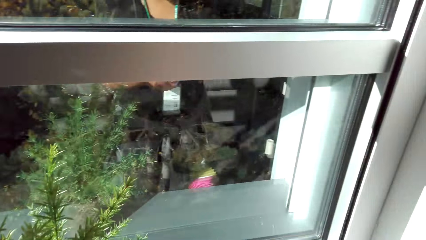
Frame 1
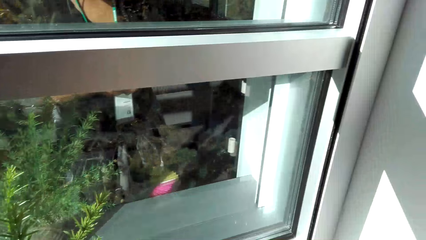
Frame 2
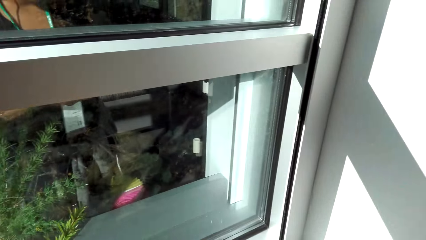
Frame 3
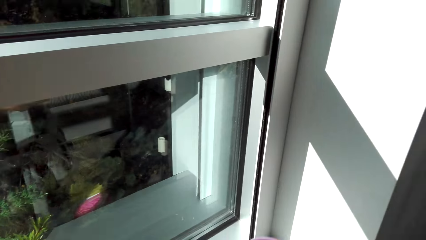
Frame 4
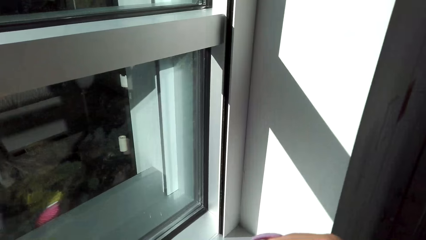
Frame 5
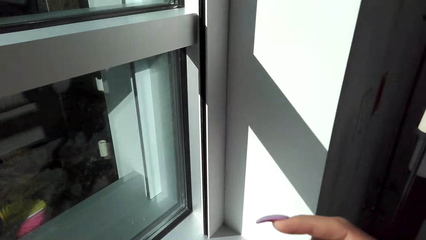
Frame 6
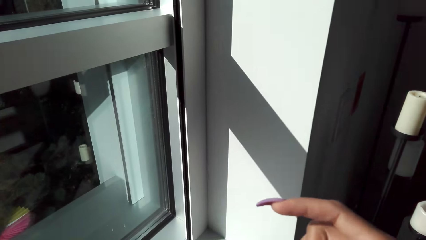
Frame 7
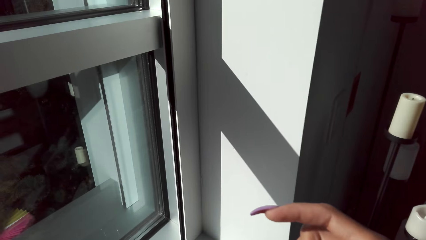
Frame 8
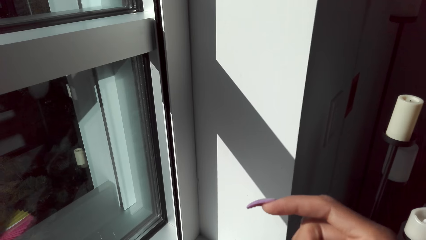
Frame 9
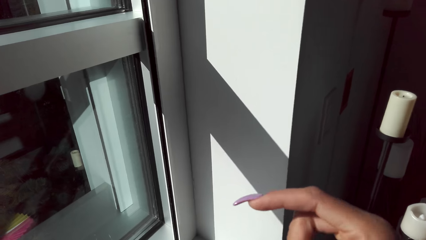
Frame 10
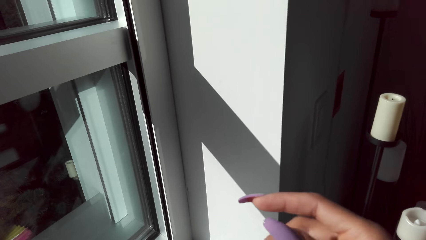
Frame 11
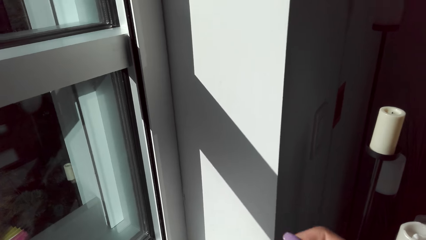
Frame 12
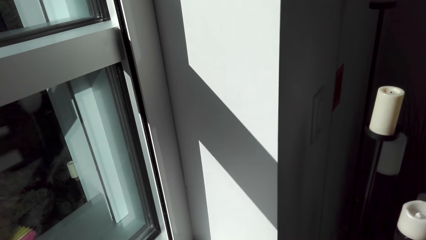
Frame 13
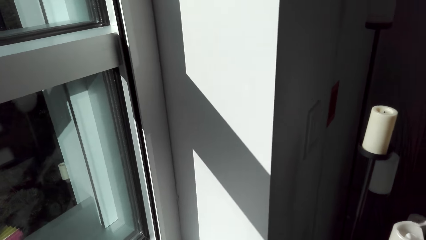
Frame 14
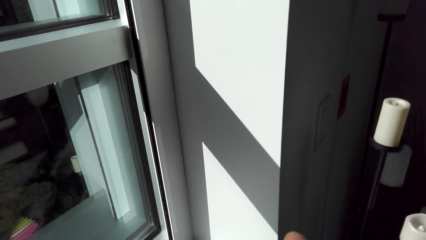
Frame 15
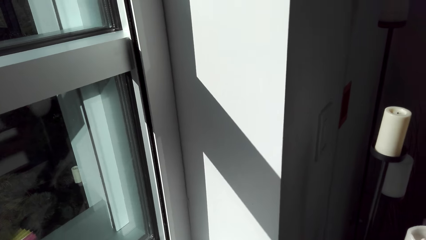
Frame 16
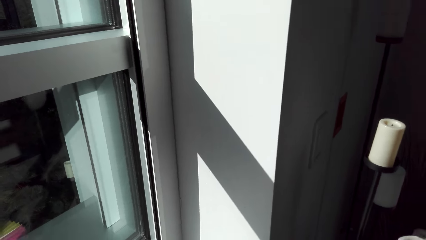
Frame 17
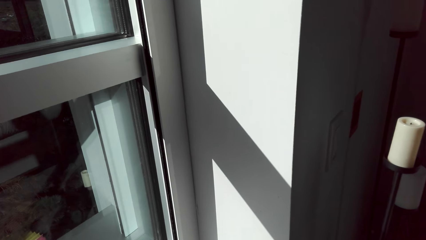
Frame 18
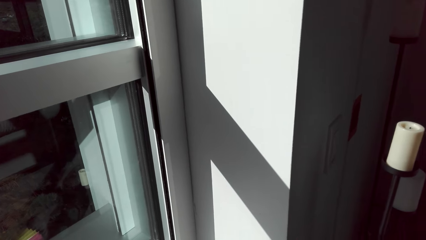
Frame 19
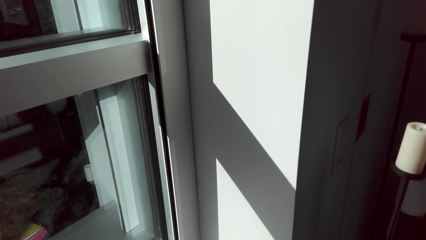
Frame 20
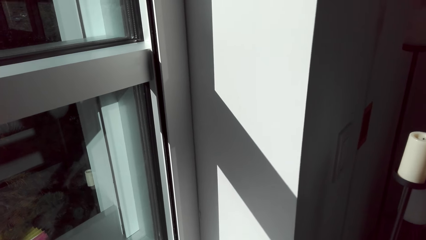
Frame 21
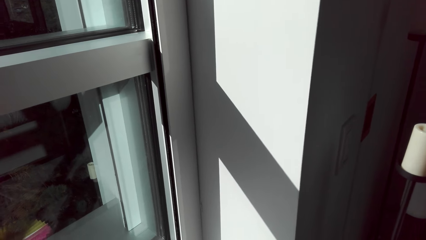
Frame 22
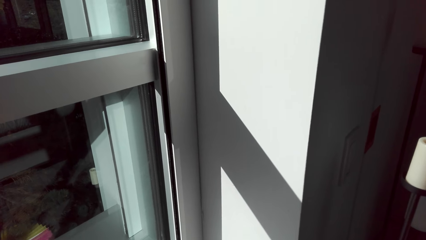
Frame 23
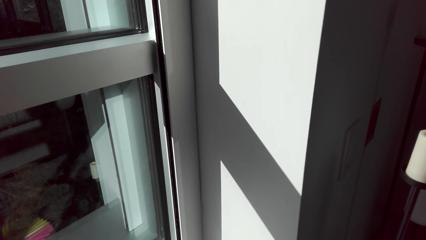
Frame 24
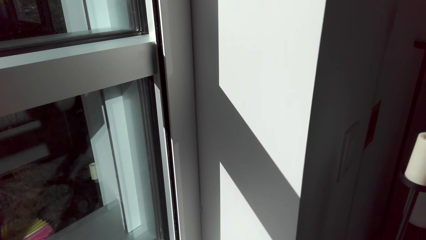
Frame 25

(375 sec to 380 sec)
The camera wearer cuts the masking tape.

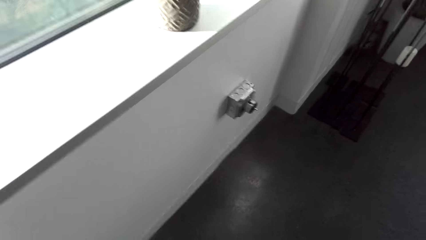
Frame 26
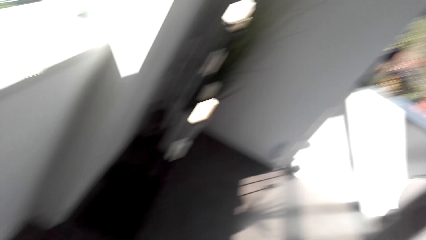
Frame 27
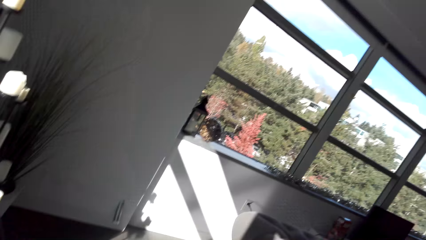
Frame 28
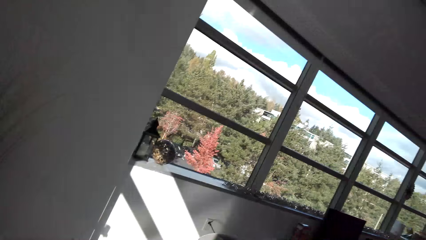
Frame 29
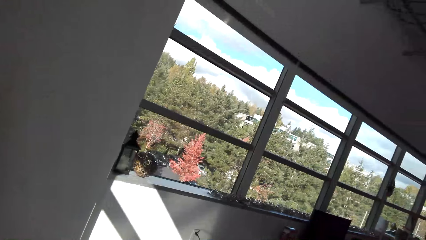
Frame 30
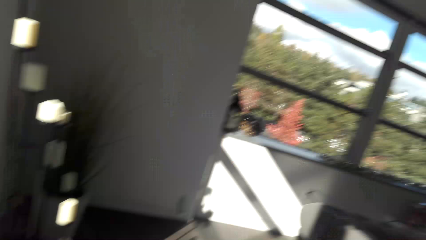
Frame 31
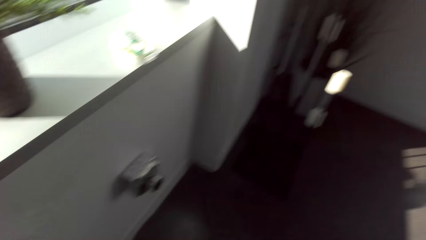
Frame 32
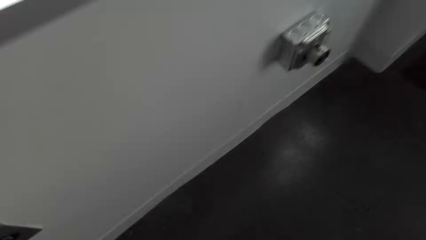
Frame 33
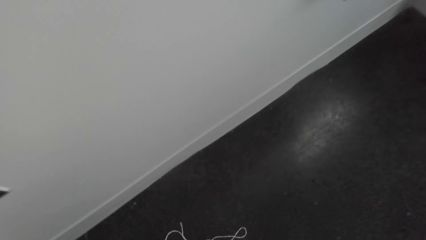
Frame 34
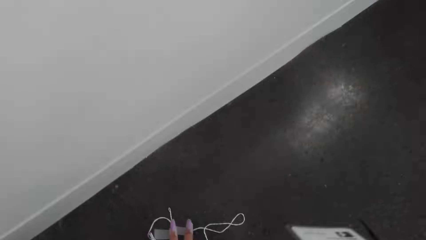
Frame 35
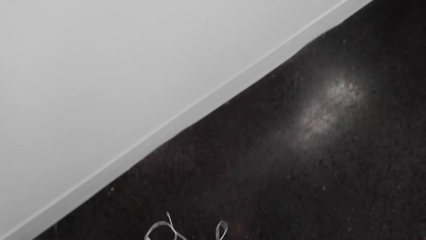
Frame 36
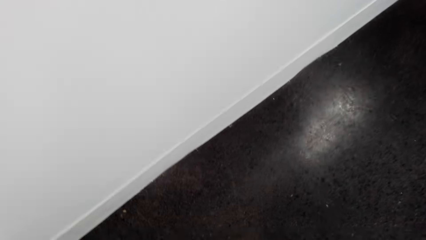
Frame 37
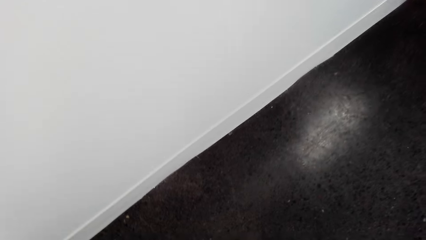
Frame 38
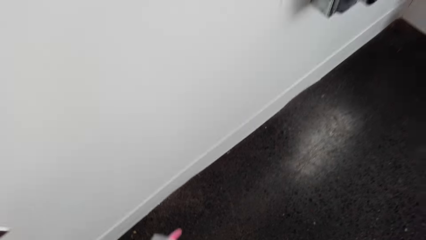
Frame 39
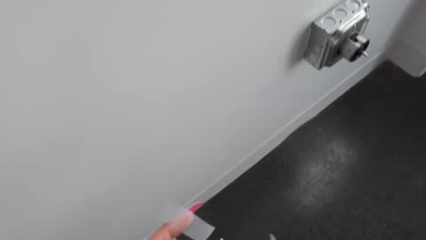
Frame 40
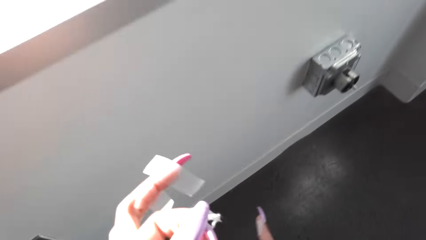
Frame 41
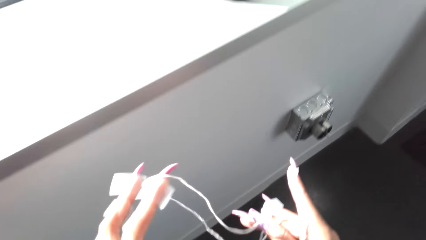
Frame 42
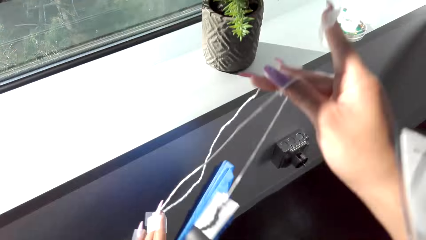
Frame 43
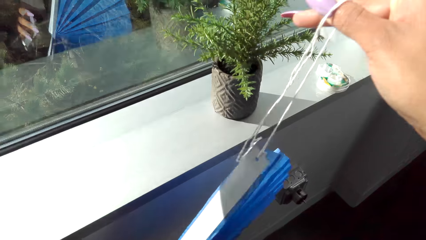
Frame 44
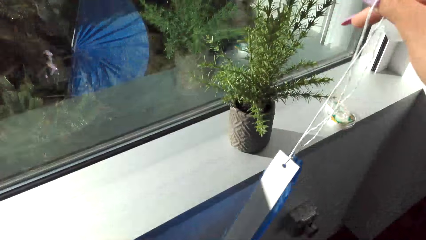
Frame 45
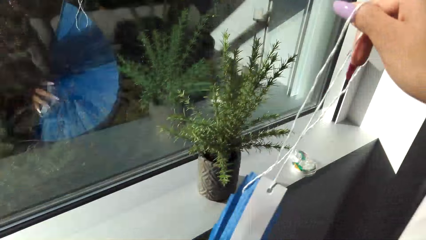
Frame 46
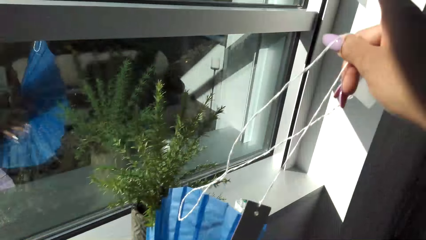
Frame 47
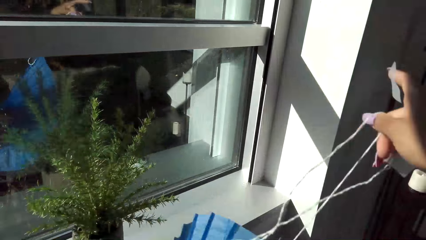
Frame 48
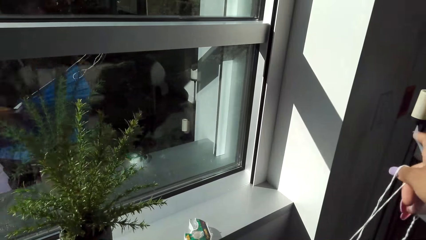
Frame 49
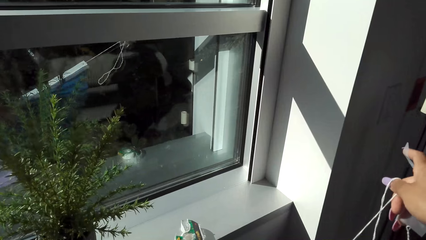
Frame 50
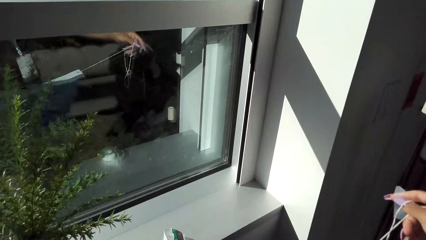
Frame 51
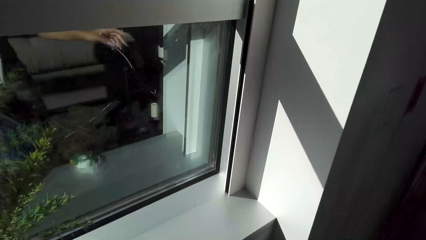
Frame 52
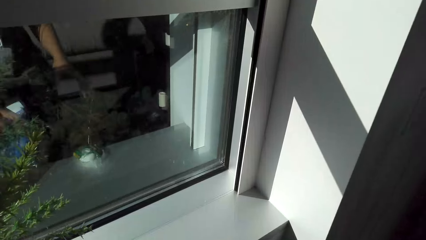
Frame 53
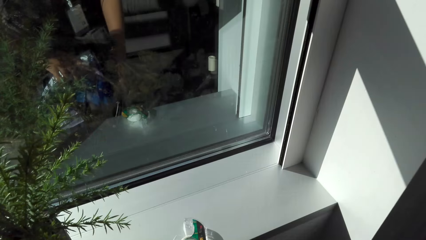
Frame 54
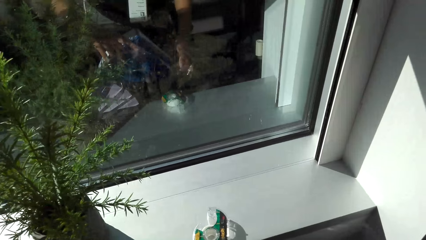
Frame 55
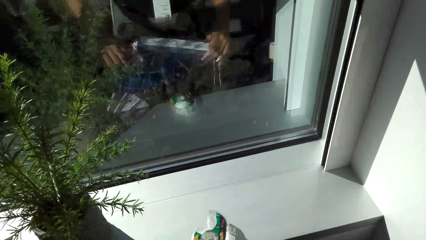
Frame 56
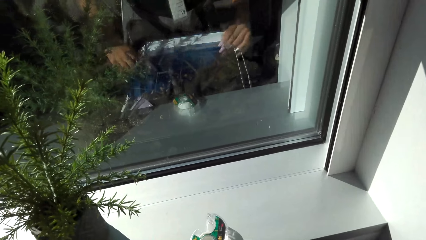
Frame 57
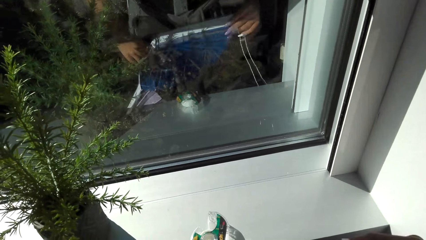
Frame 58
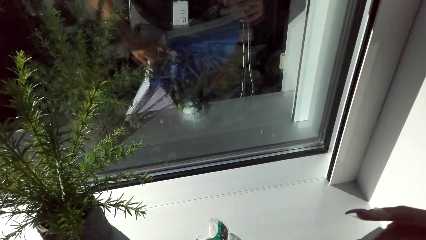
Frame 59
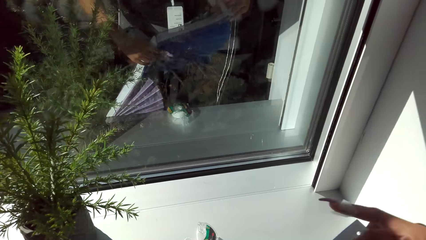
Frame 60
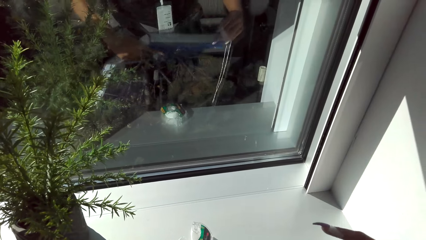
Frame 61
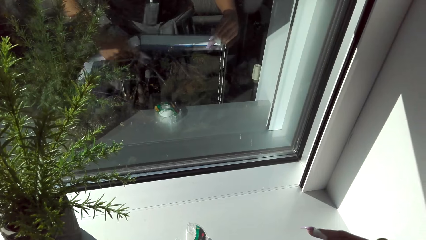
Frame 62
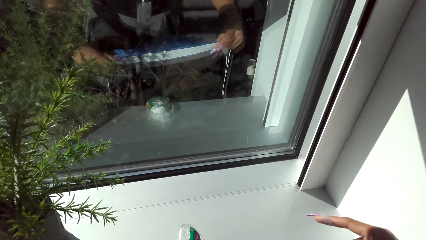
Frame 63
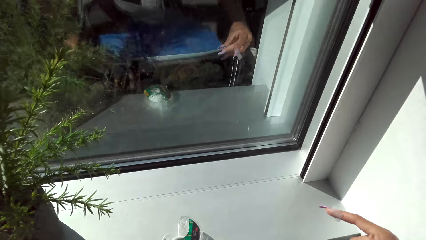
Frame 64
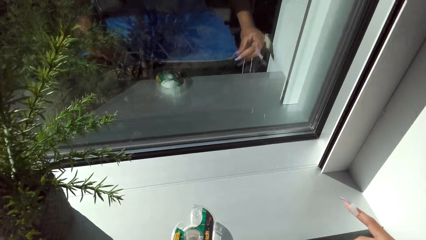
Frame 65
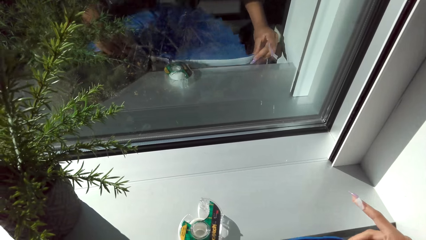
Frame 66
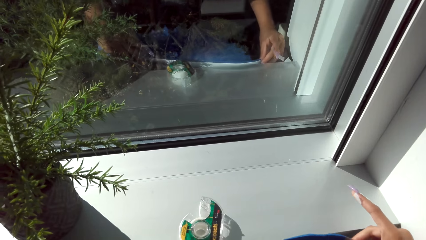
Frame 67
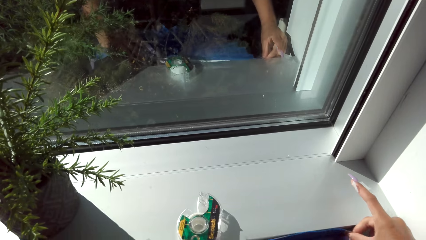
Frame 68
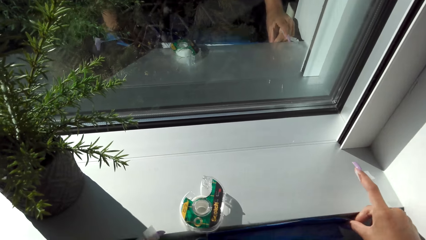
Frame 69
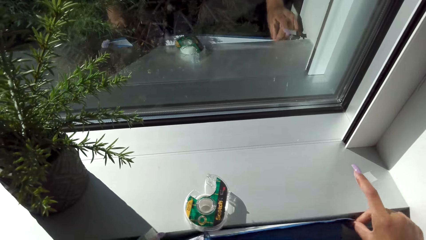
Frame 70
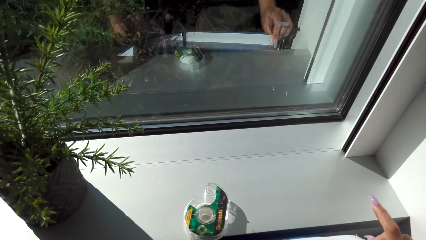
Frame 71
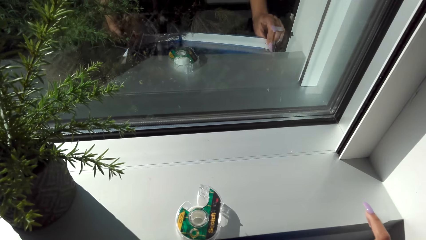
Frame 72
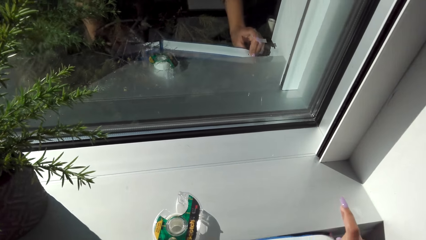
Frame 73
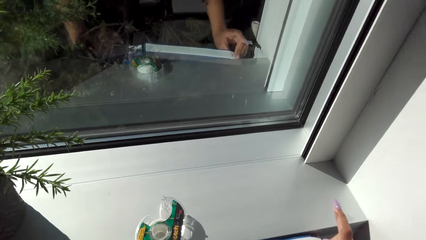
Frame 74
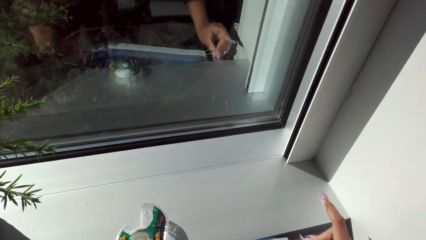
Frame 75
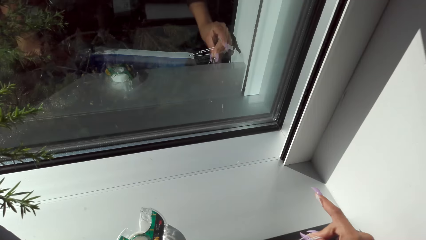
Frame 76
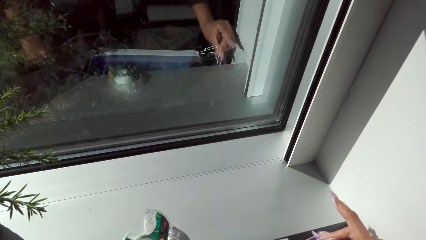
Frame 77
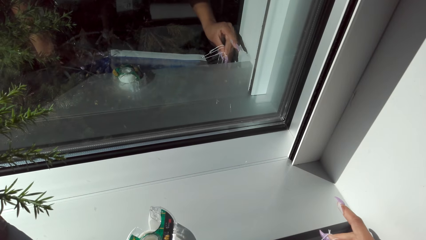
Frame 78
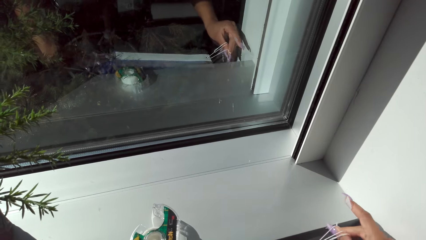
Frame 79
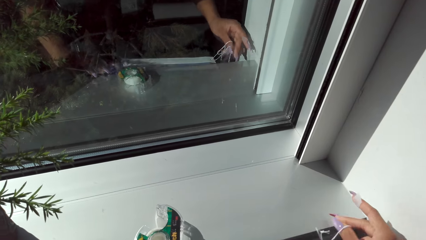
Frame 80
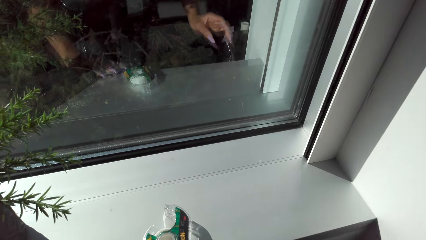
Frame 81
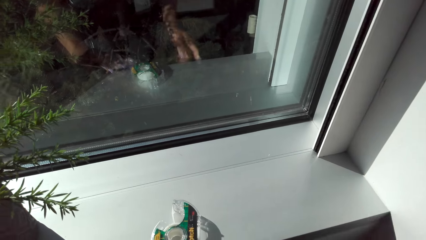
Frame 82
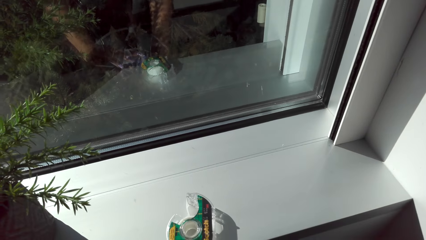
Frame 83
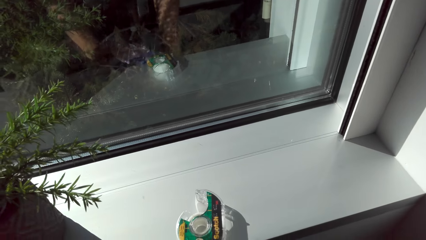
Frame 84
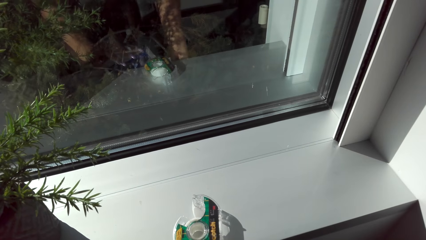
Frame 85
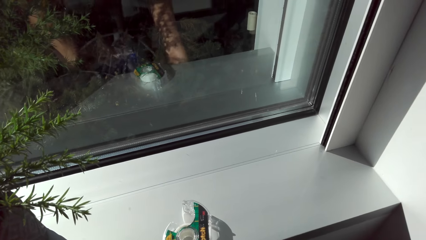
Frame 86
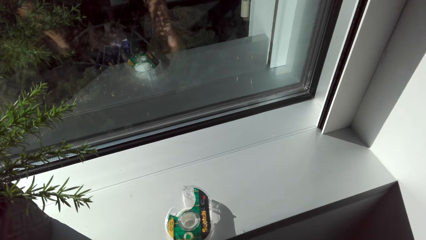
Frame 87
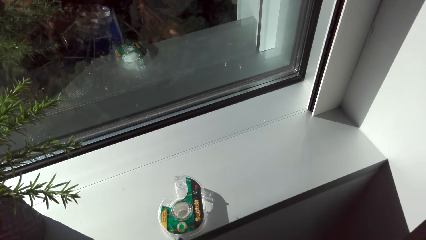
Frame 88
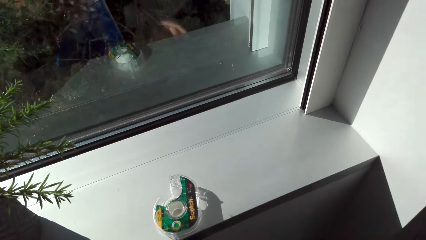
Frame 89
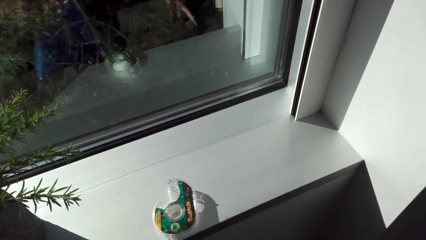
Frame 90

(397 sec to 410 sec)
The camera wearer picks up a decoration. They stick the decoration on the wall.
